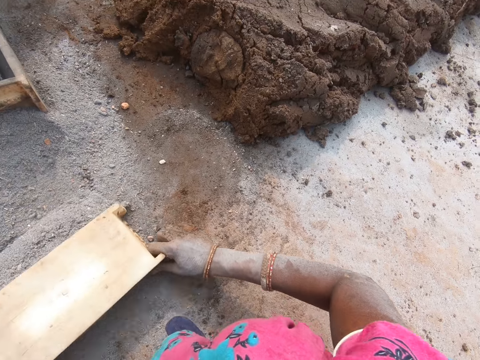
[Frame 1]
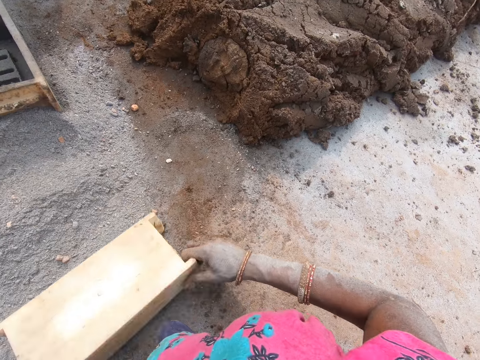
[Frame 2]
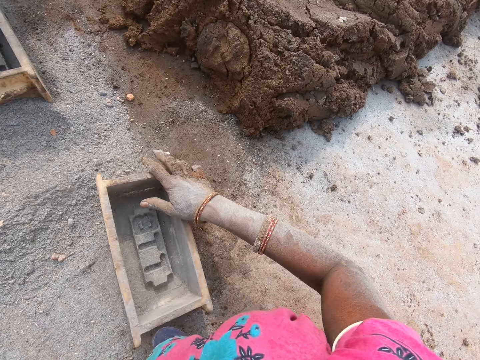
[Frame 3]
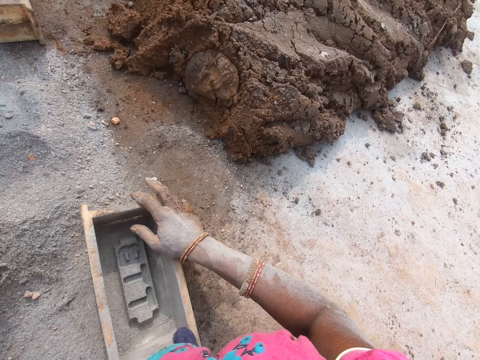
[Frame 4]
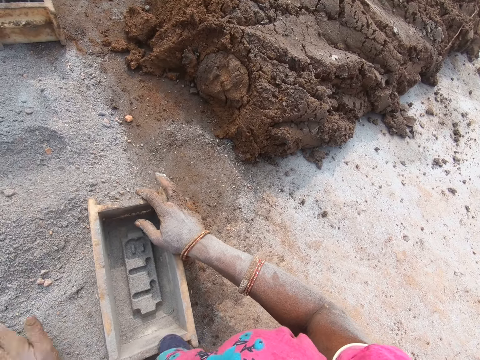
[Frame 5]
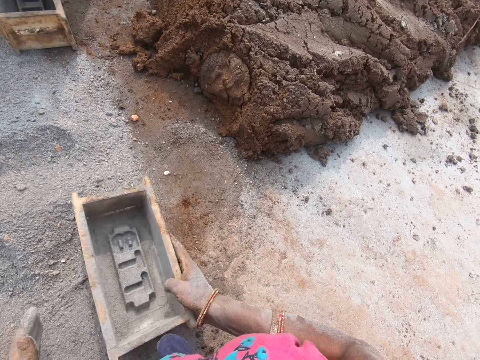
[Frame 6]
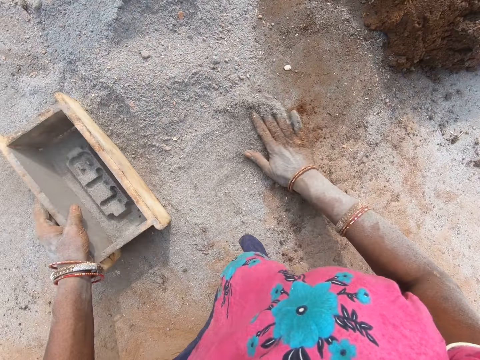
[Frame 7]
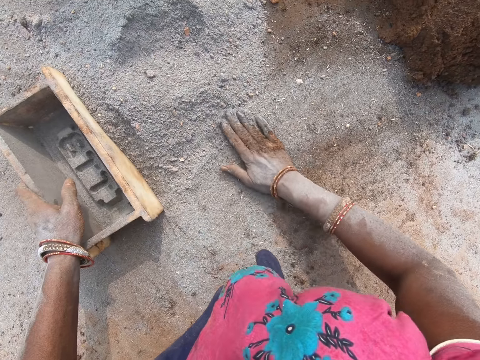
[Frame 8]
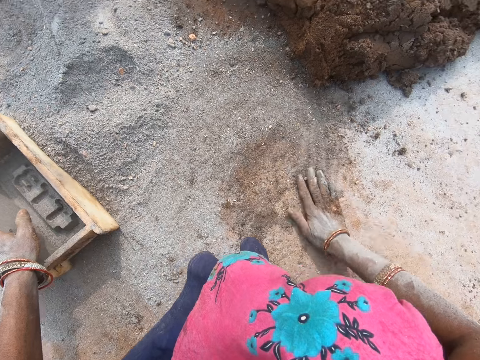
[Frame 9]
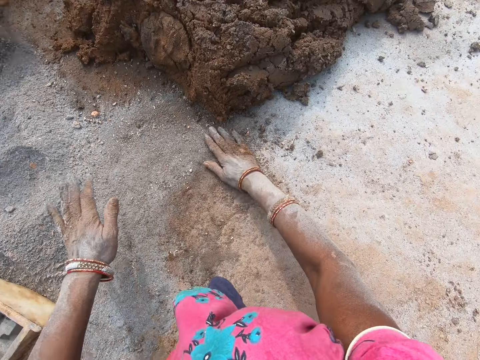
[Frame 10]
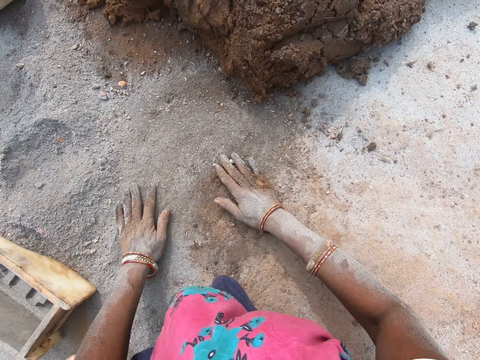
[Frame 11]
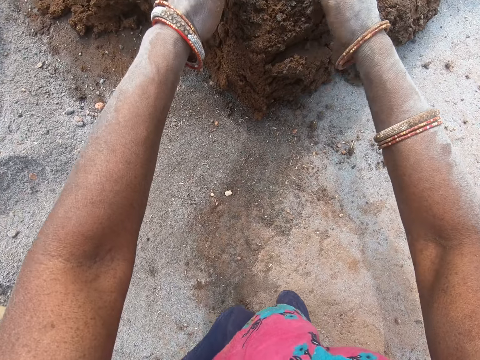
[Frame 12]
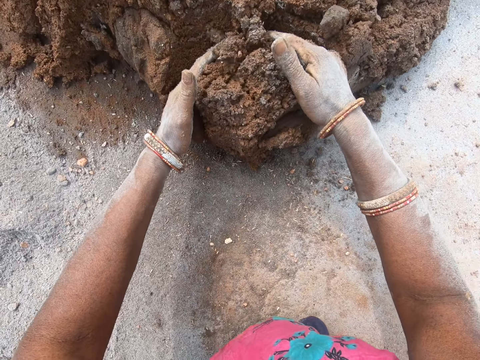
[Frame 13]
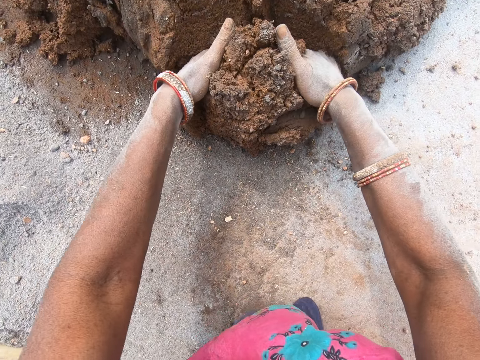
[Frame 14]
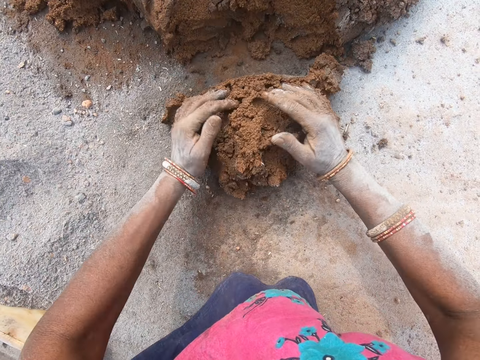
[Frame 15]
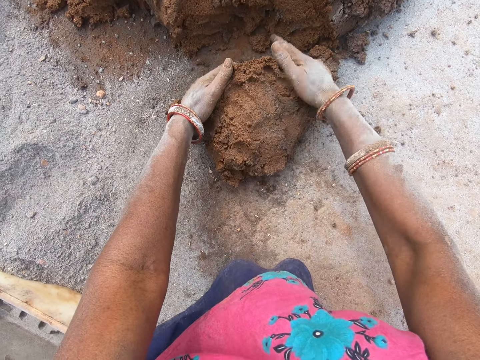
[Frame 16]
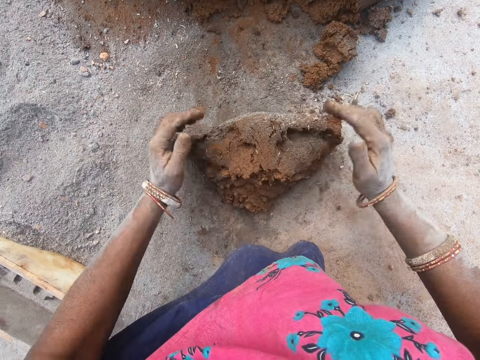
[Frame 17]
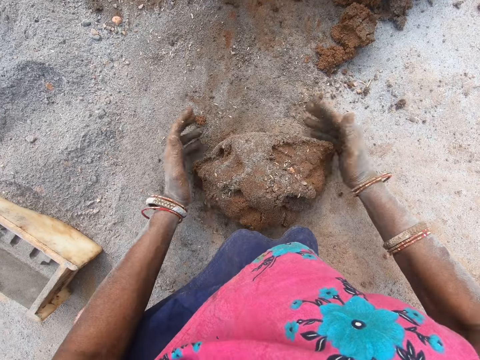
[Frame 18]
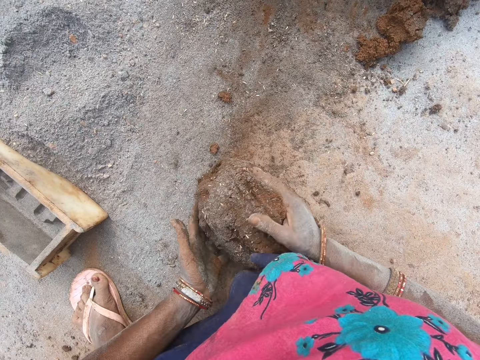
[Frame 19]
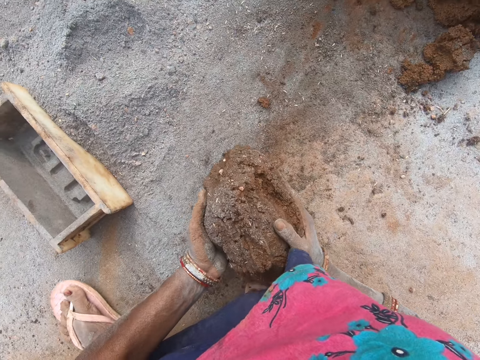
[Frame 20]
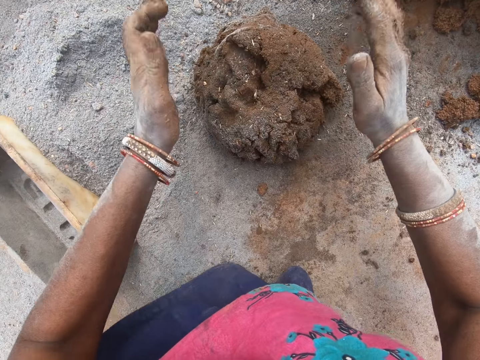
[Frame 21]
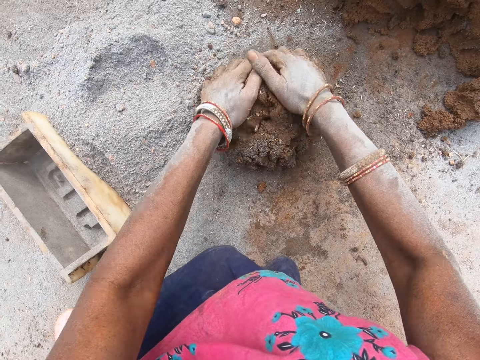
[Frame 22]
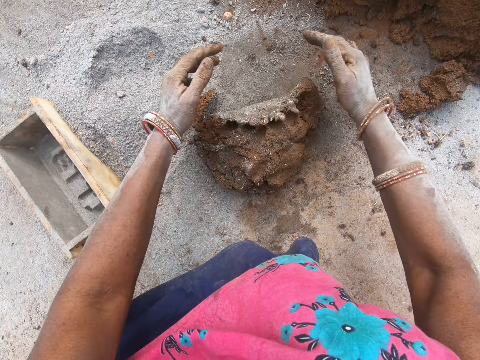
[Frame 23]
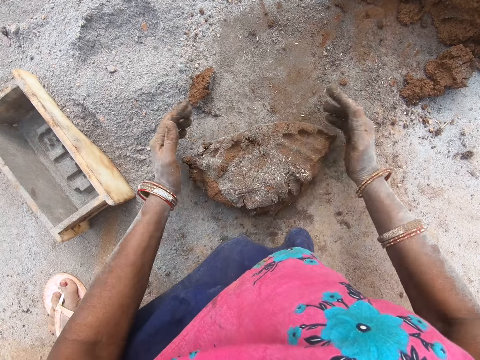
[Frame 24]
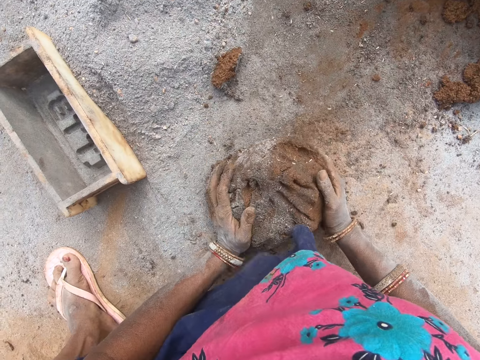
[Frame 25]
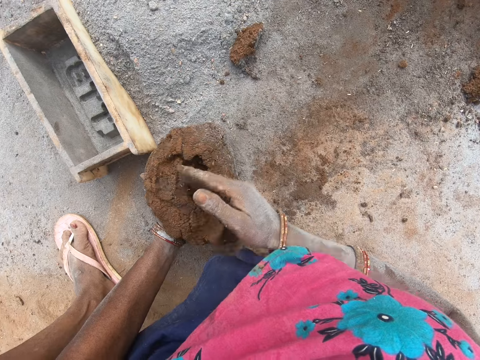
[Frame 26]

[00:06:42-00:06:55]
The camera wearer spreads the soil with the brick mold. She puts the brick mould on the ground. She rubs her hand on the ground. She scoops the clay with hands. She cuts the soil with both hands. She rolls the clay on the ground with hands. She molds the soil with both hands. She puts the clay down. She rolls the clay on the ground with hands.

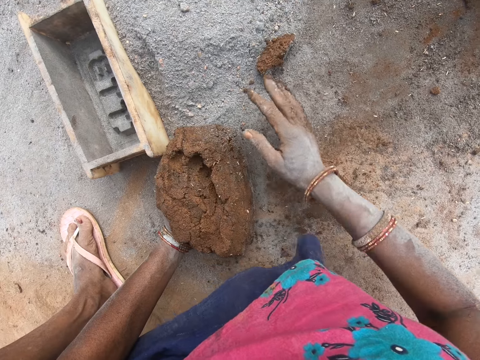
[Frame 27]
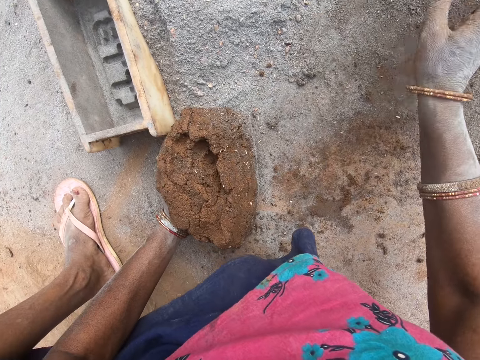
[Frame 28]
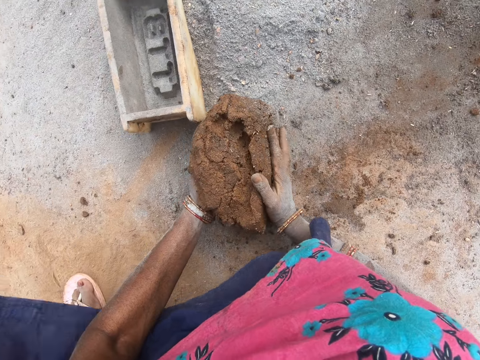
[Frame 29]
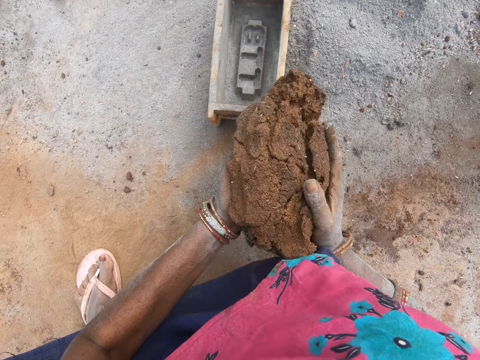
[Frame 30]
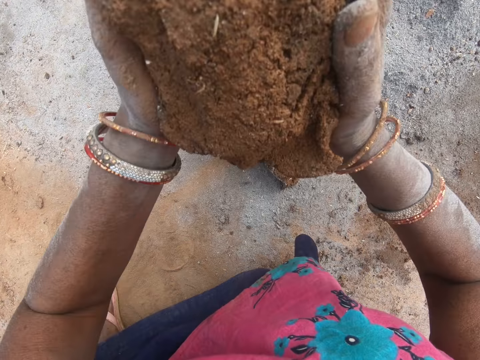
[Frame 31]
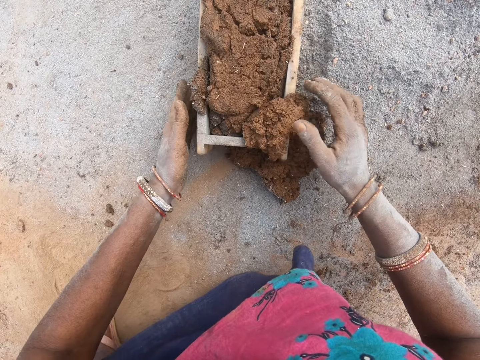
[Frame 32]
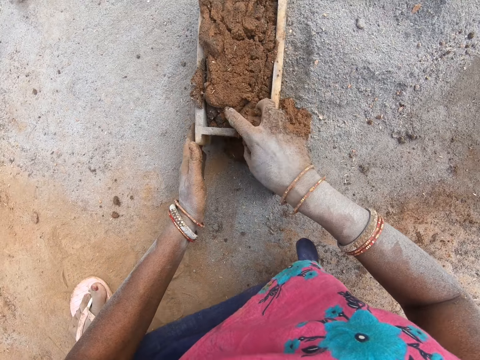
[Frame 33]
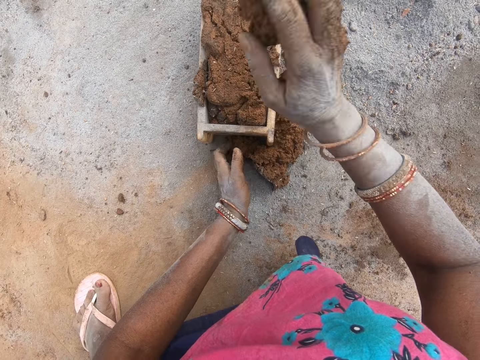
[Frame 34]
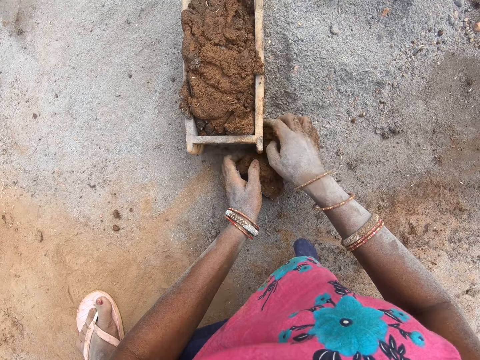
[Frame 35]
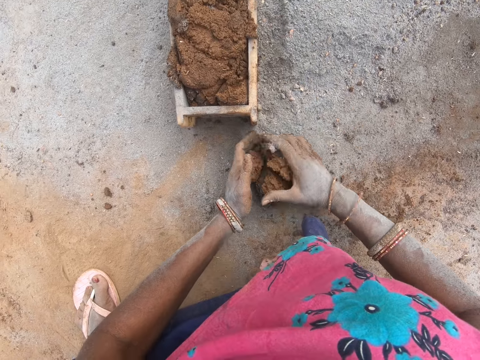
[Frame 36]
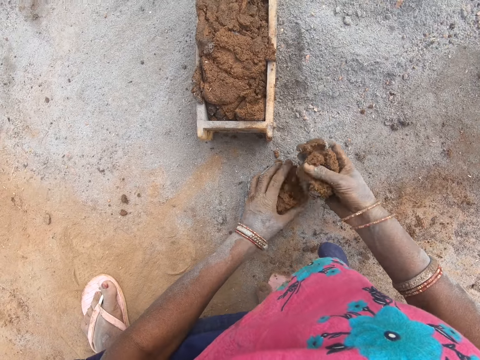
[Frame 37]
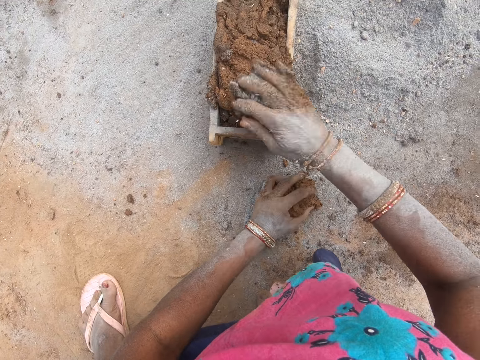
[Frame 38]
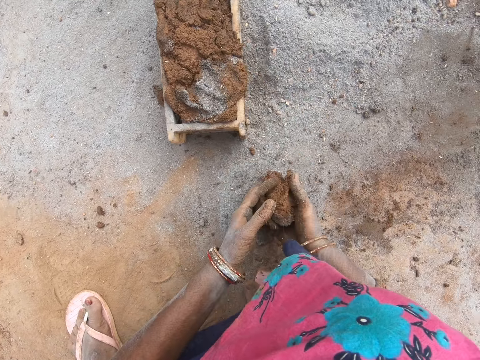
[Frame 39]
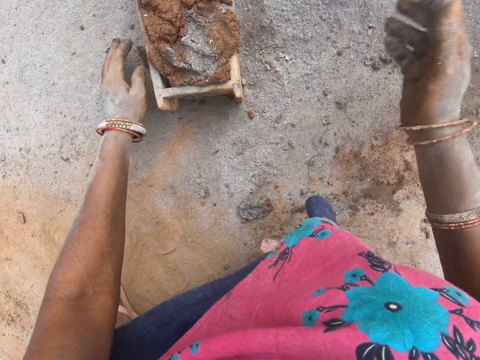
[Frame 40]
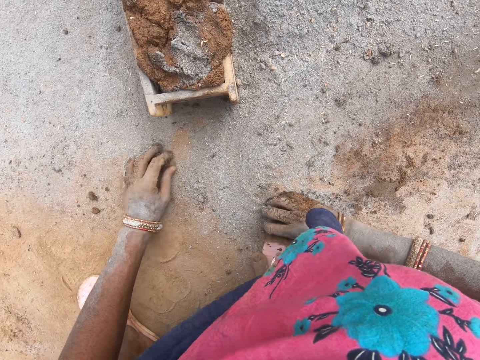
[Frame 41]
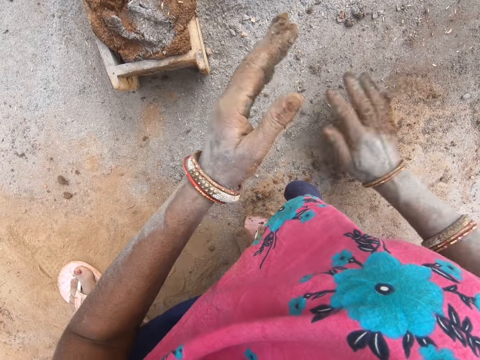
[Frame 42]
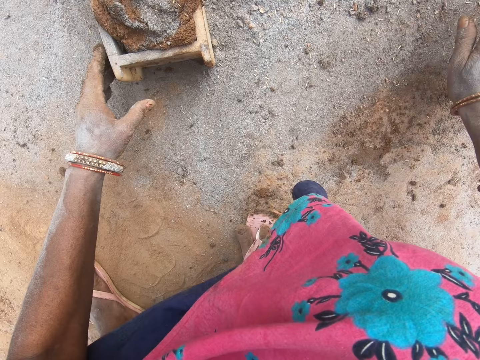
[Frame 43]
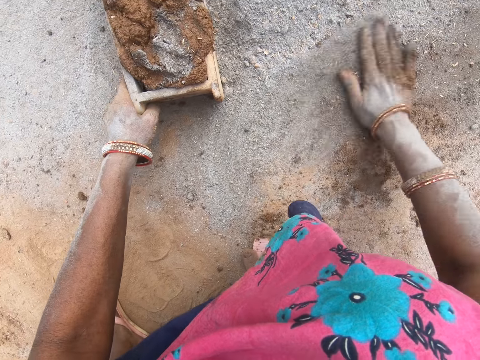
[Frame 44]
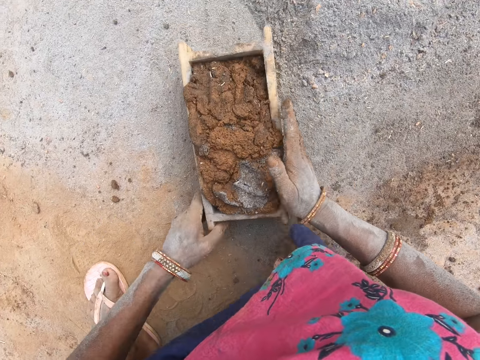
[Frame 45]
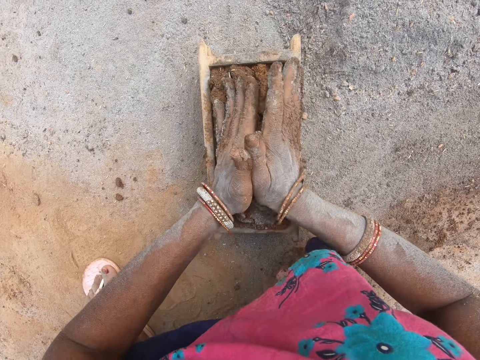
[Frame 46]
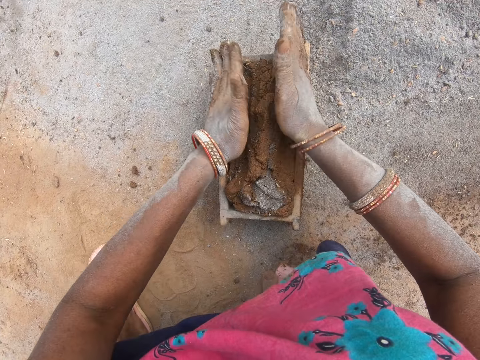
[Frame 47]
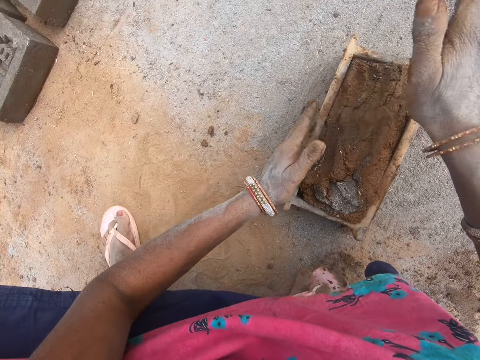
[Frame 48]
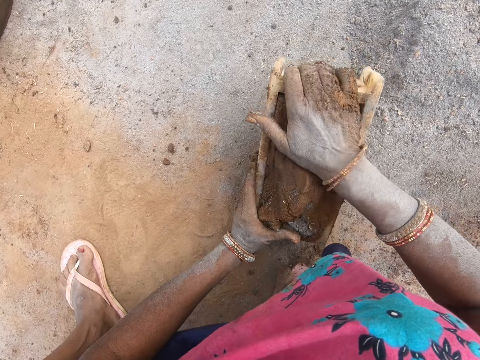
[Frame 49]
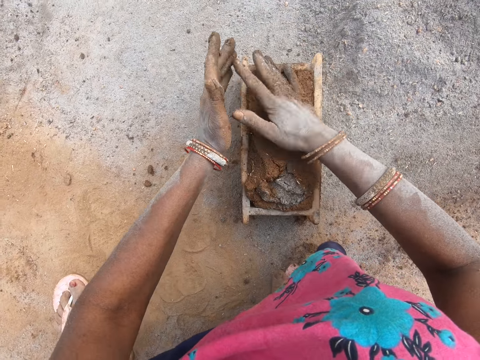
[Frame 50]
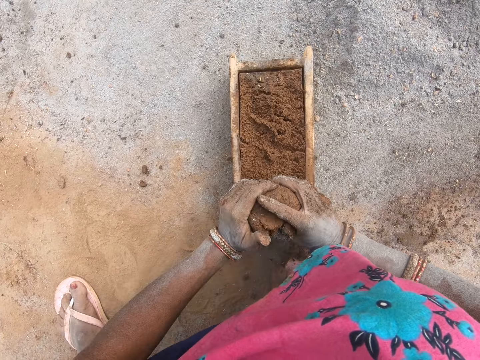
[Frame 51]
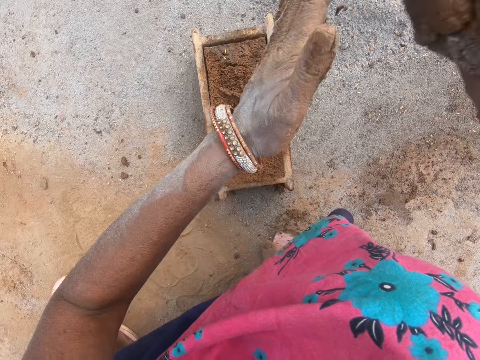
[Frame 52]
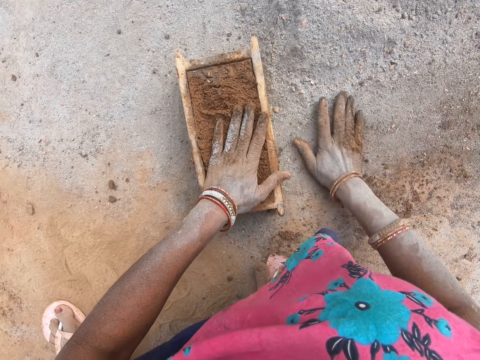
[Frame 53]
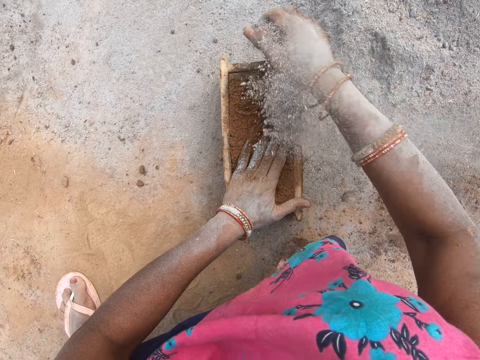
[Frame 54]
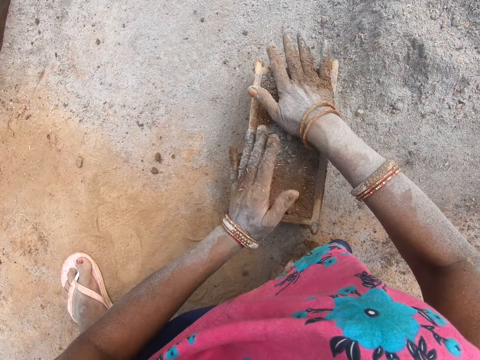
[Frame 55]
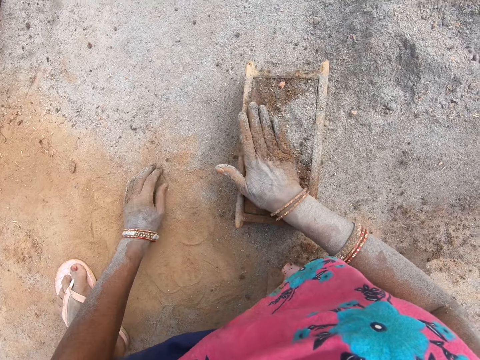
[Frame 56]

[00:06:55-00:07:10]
The camera wearer picks the piece of clay with the right hand. They pick the clay. They put the clay in the brick mould. They pick the clay. They put the clay in the brick mould. They pick the piece of clay. They rub the hand on the ground. They press the clay inside the brick mold with hands. They shake the brick mould. They remove the excess clay on the brick mold with hands. They throw the excess clay on the ground. They scoop the sand. They put the sand on the clay.
